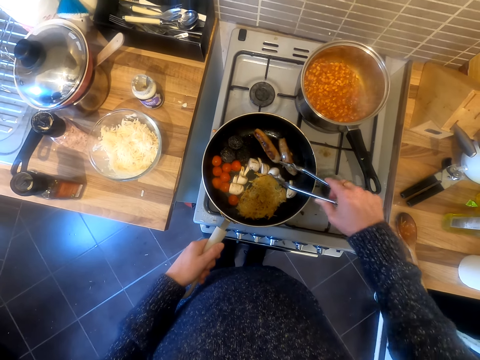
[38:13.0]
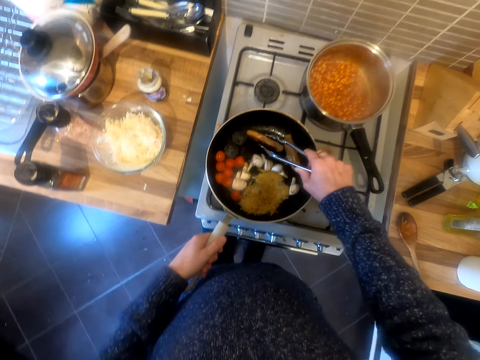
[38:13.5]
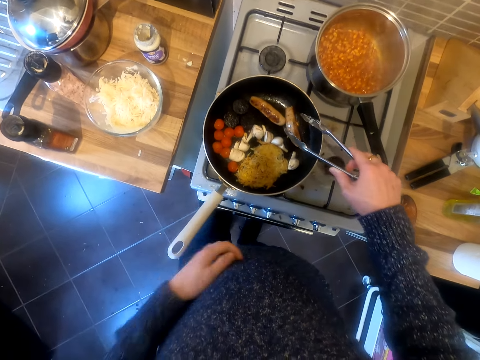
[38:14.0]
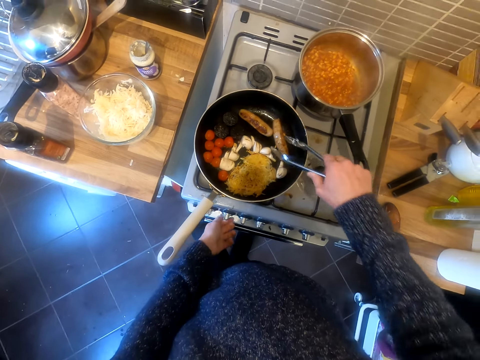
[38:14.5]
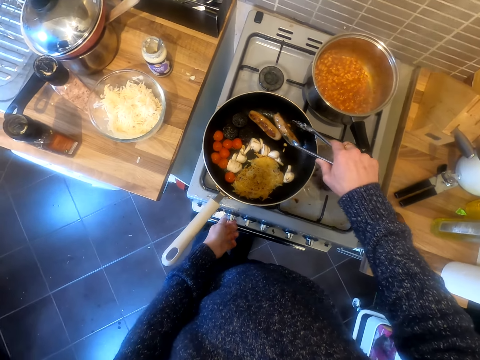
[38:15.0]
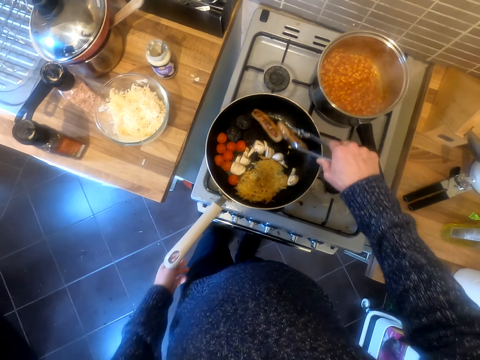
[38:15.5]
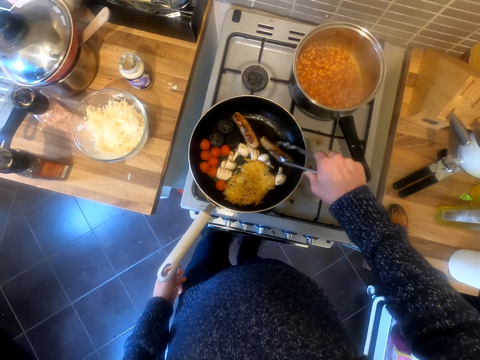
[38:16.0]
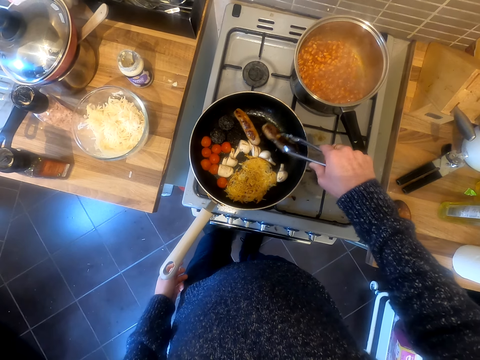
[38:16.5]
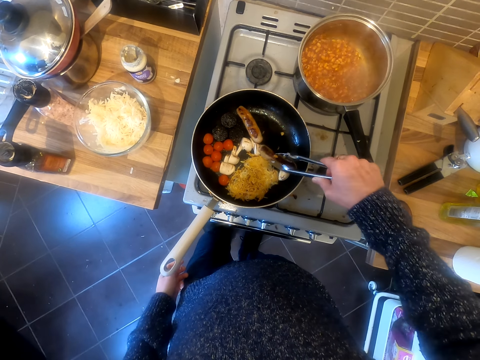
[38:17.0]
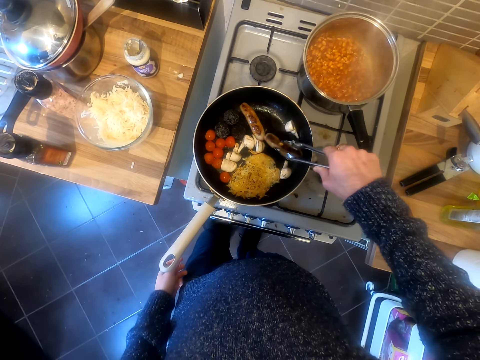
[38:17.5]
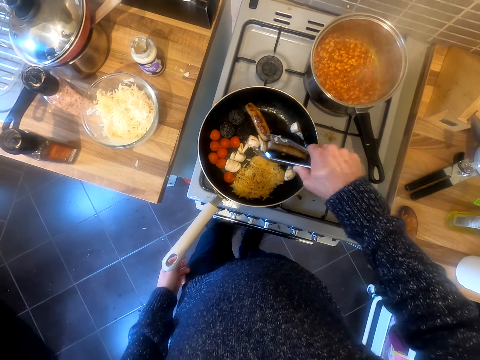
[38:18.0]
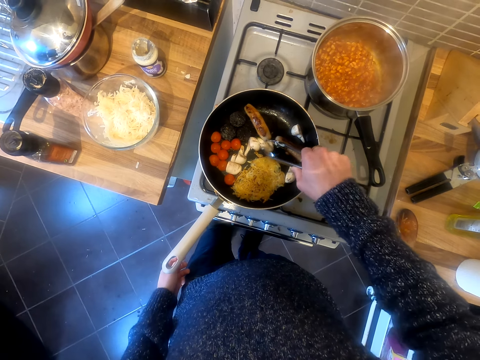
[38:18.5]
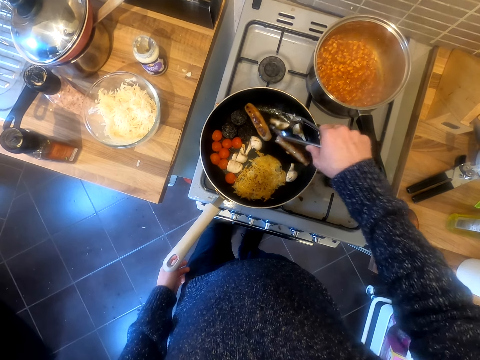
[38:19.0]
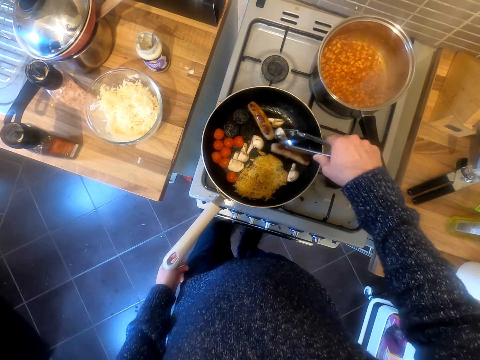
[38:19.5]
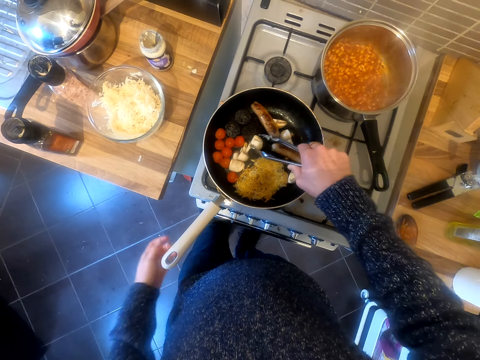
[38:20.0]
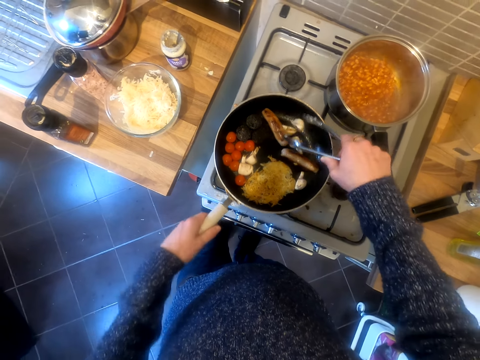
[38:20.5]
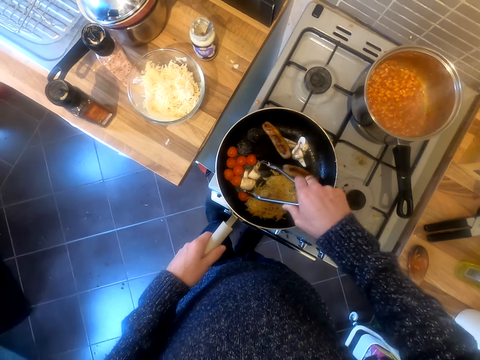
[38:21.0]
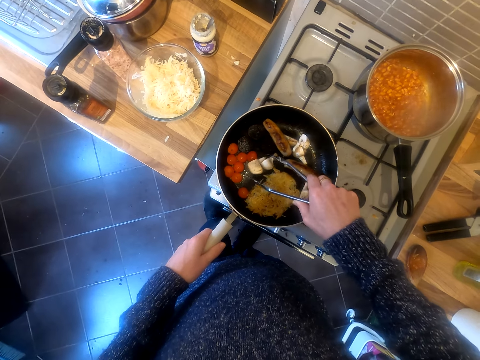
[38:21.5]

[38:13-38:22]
The camera wearer switches the gas. They prepare the food.

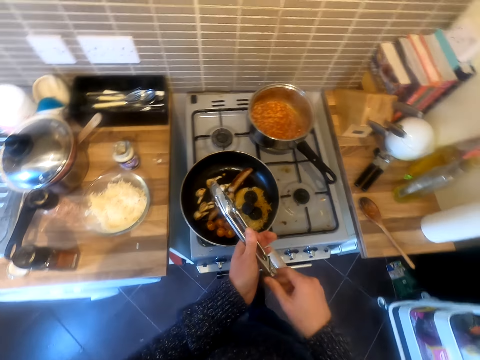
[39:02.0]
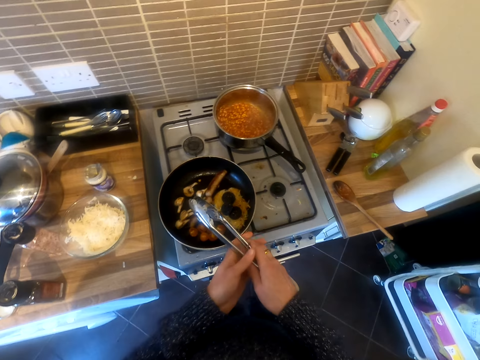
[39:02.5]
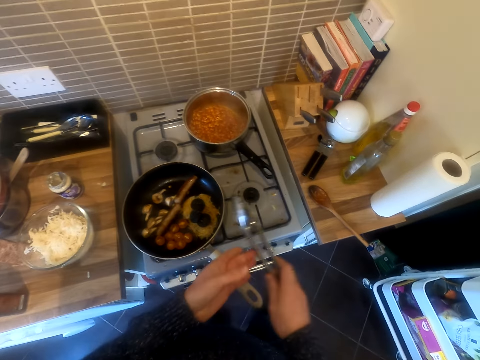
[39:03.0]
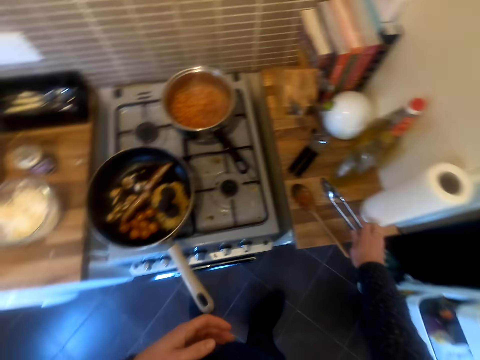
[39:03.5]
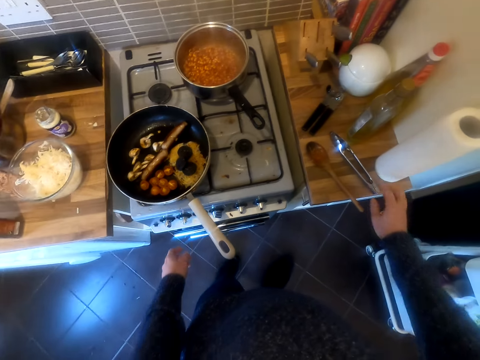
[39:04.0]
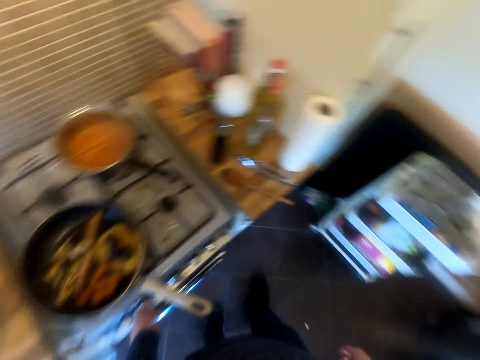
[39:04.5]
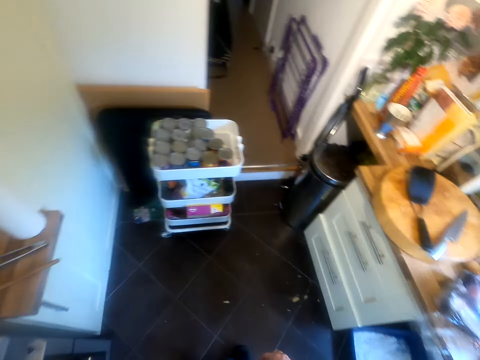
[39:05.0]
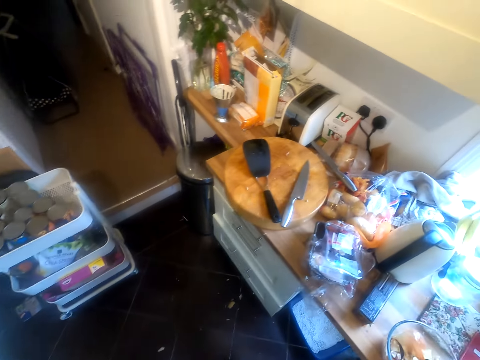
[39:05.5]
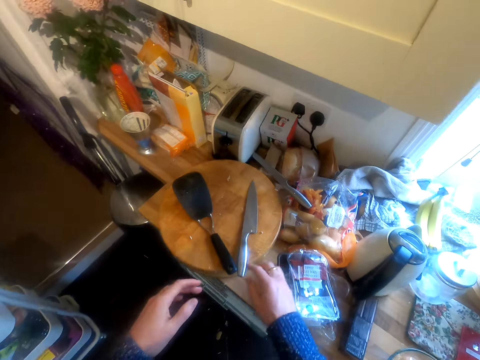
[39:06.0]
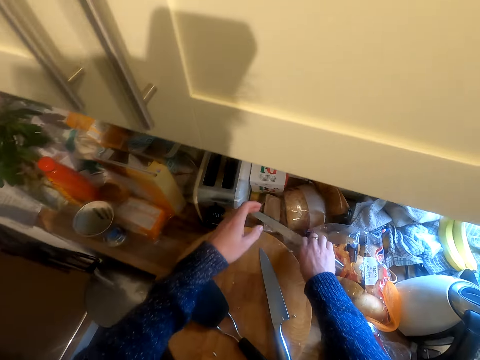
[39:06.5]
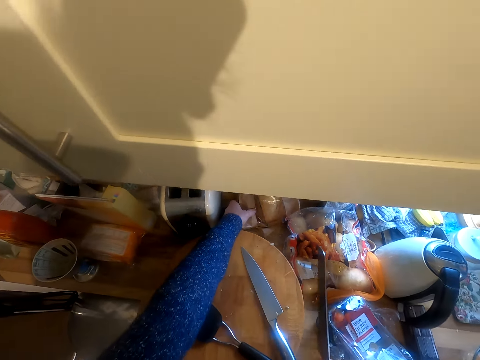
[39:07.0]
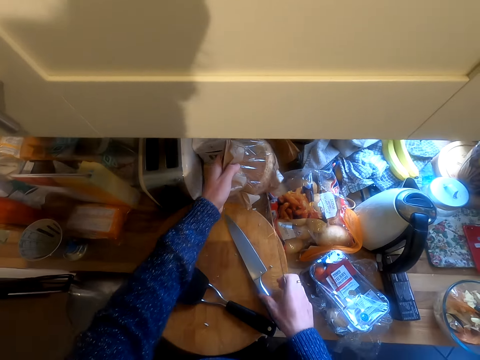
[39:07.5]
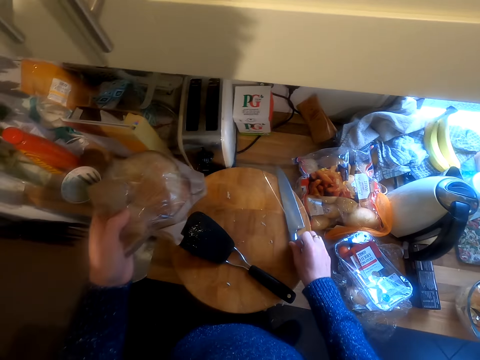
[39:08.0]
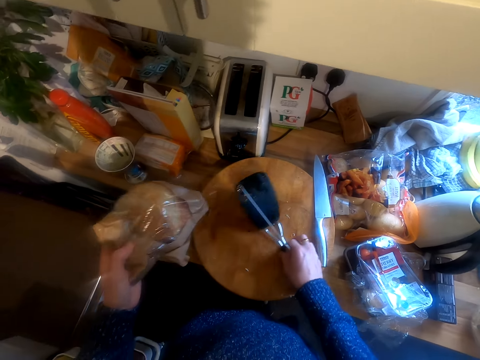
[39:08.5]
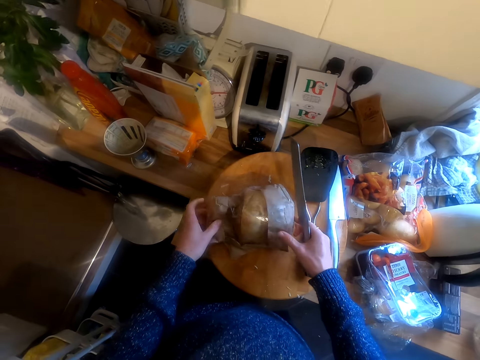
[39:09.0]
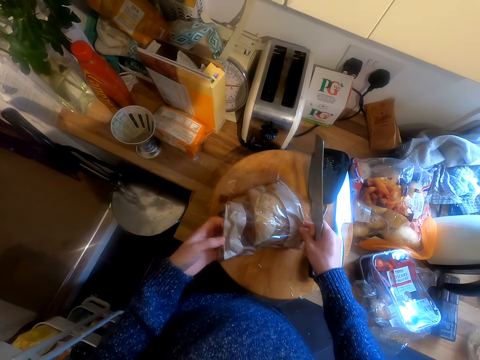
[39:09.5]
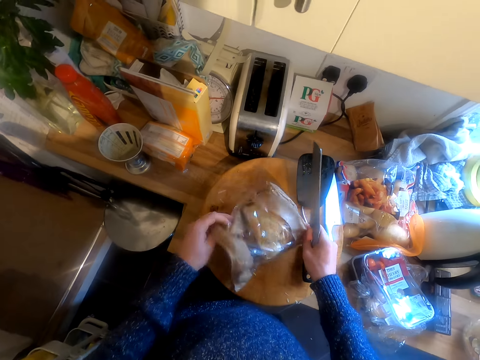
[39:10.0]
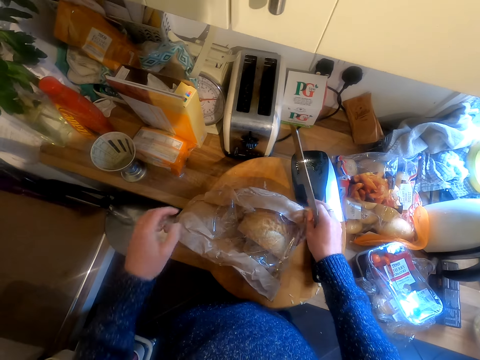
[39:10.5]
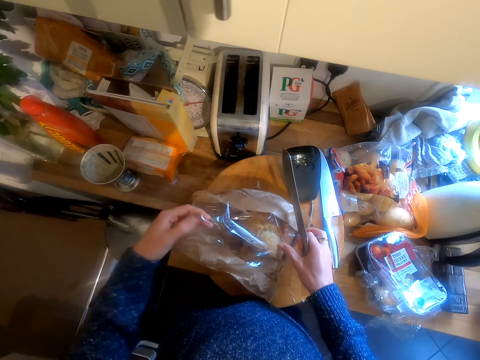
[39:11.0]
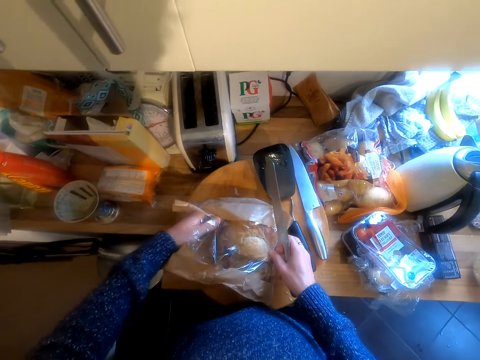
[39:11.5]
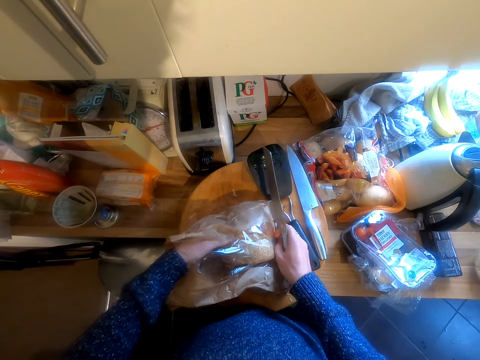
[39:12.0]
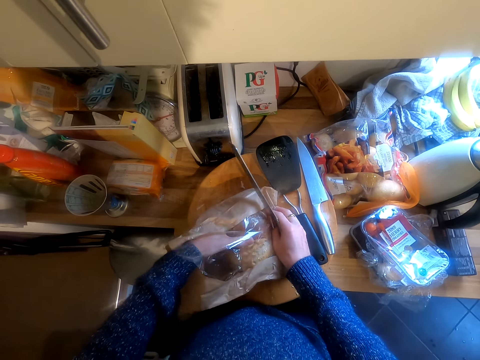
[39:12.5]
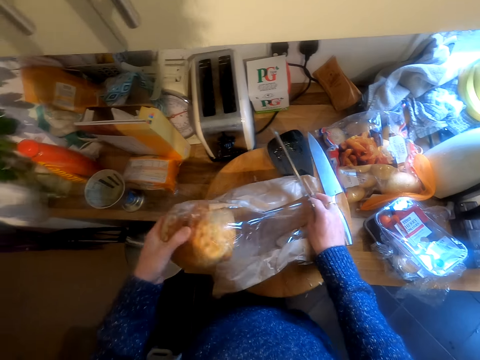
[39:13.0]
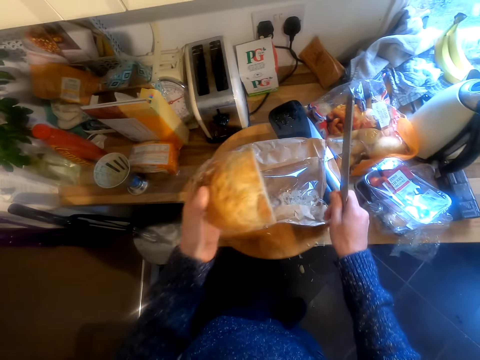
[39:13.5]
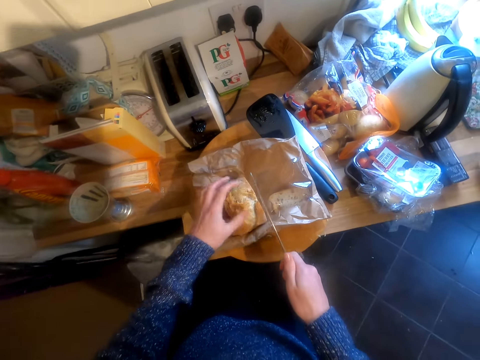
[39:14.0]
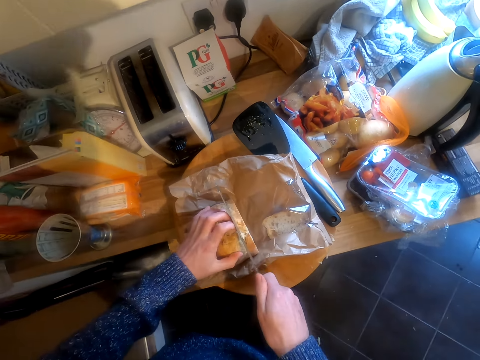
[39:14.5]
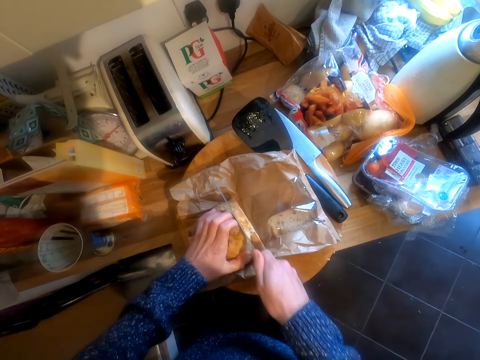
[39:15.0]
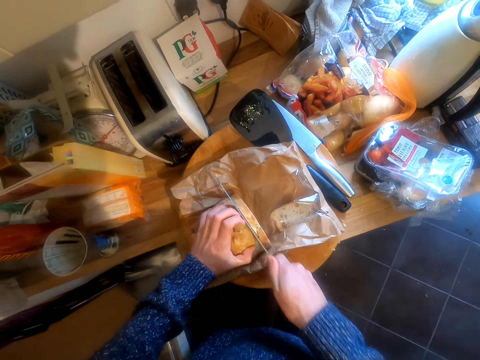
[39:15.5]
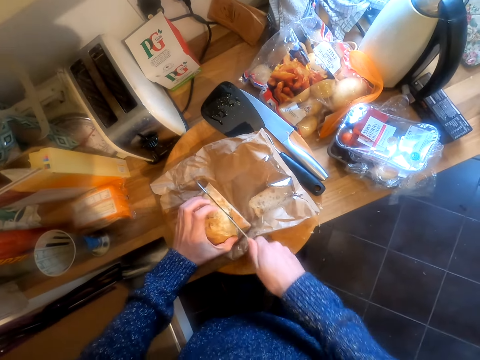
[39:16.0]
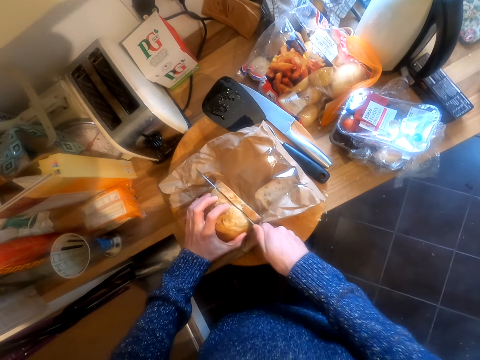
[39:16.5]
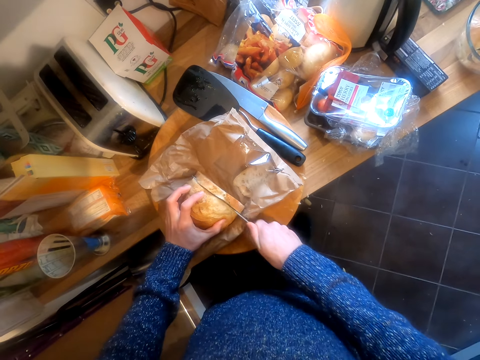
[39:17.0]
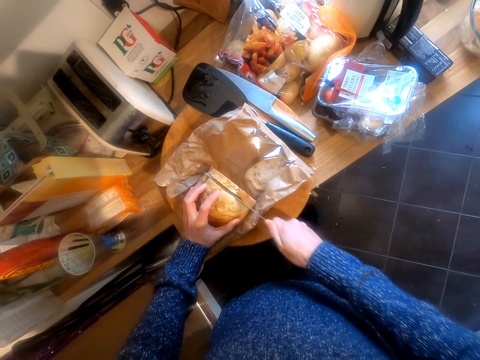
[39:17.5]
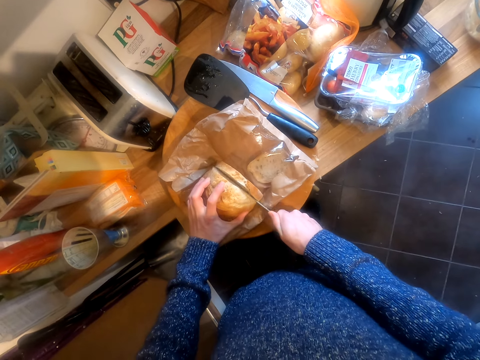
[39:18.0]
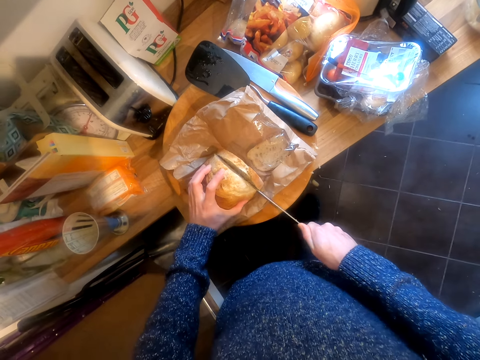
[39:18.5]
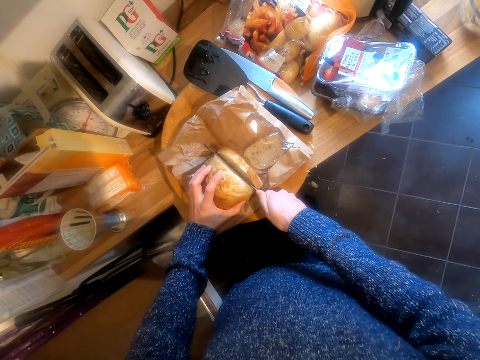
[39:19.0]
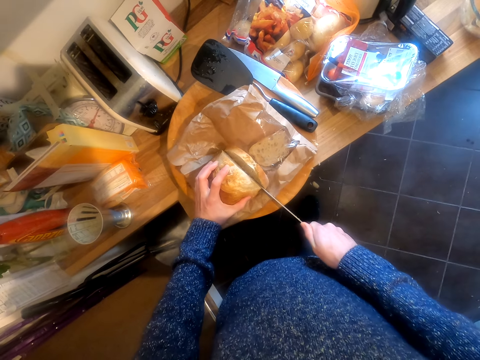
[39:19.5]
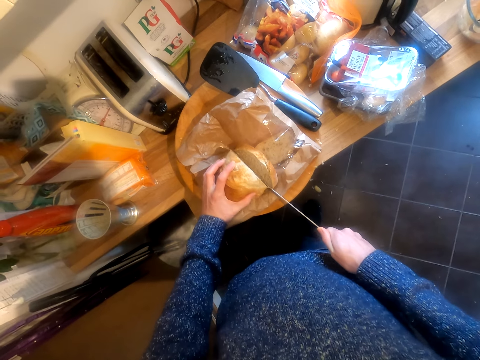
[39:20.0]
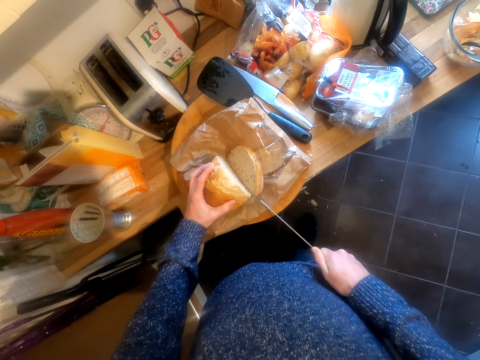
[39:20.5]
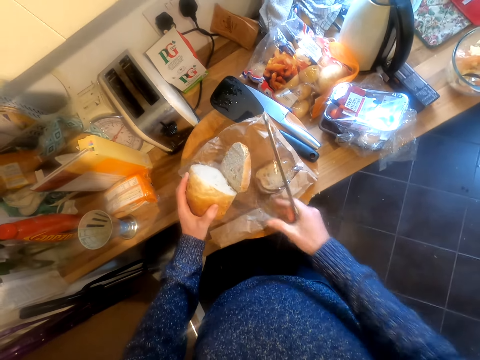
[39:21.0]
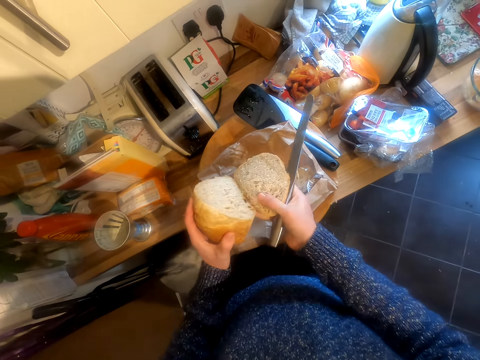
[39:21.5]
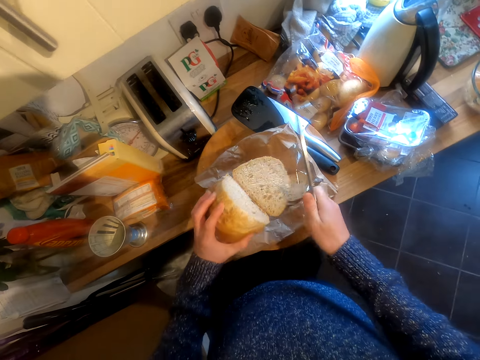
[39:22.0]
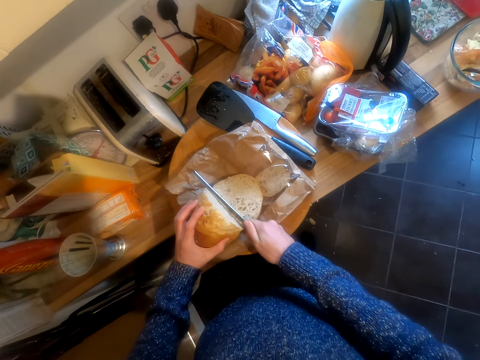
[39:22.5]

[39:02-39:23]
The camera wearer puts the scooper on the table. They move around. They pick up a knife. They pick up bread. They remove the bread from the paper. They cut the bread into pieces.
